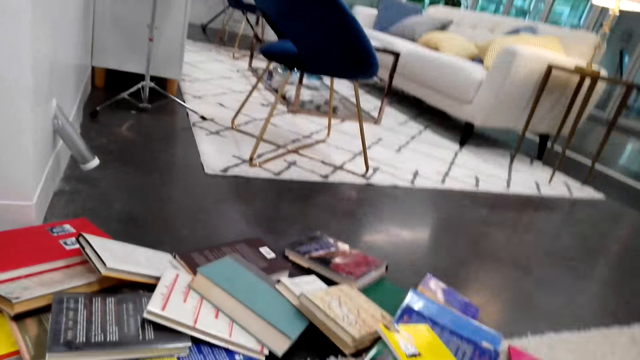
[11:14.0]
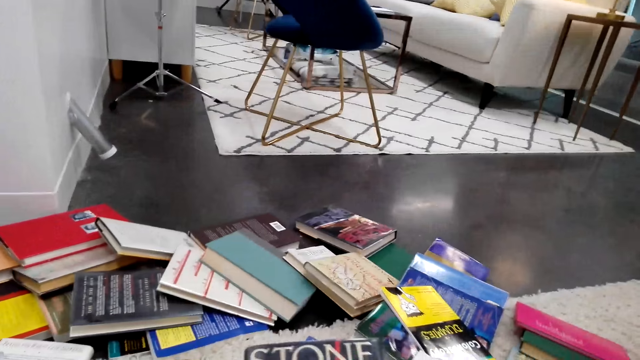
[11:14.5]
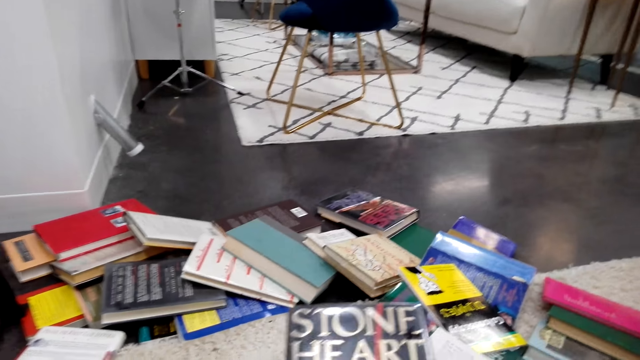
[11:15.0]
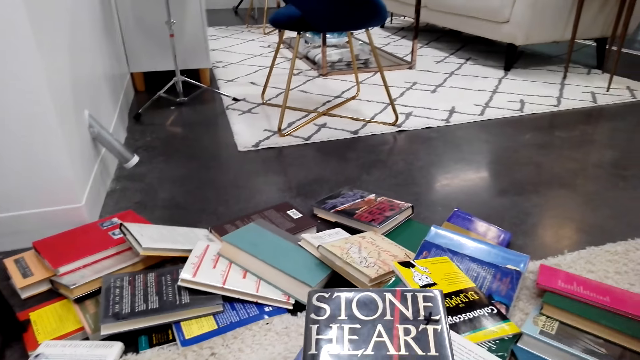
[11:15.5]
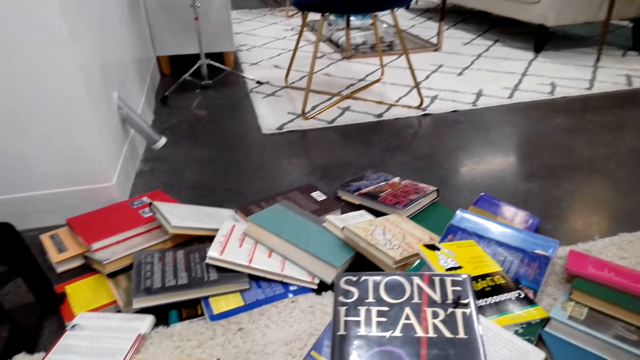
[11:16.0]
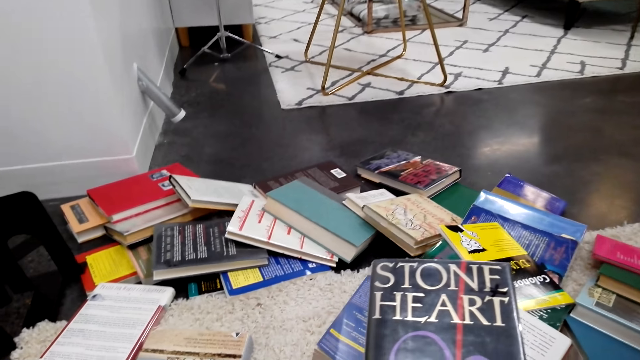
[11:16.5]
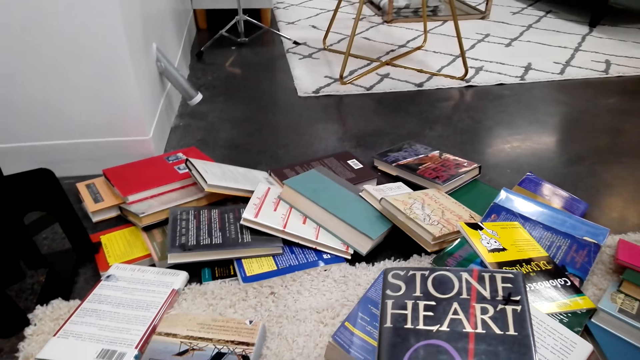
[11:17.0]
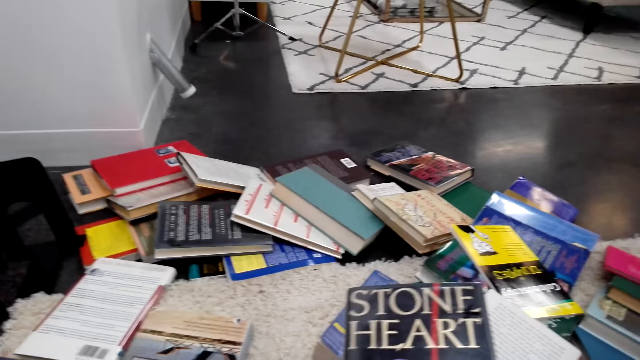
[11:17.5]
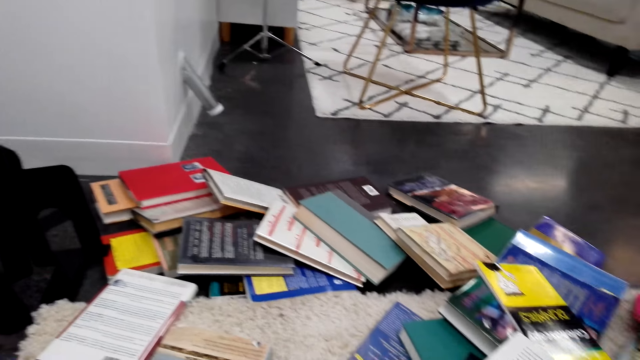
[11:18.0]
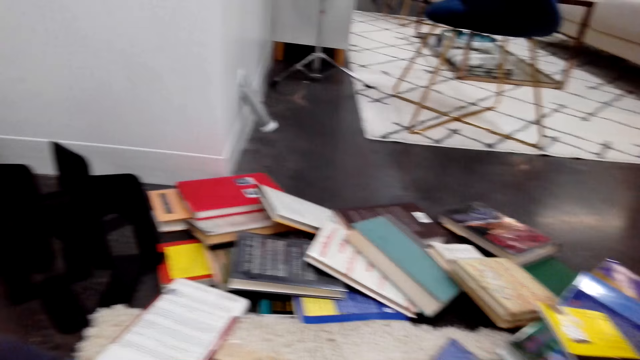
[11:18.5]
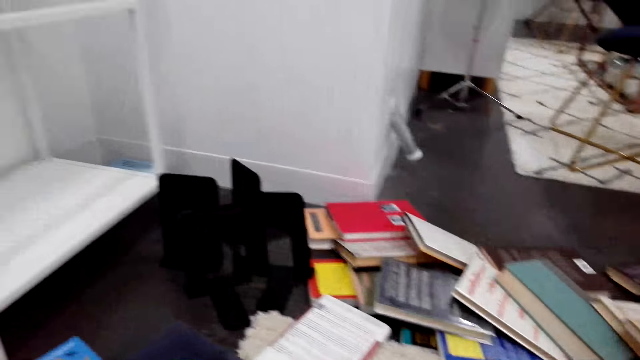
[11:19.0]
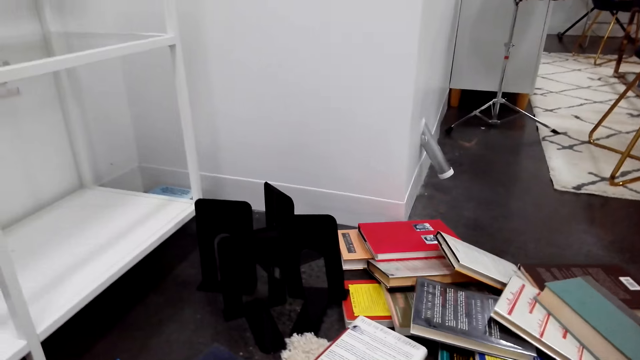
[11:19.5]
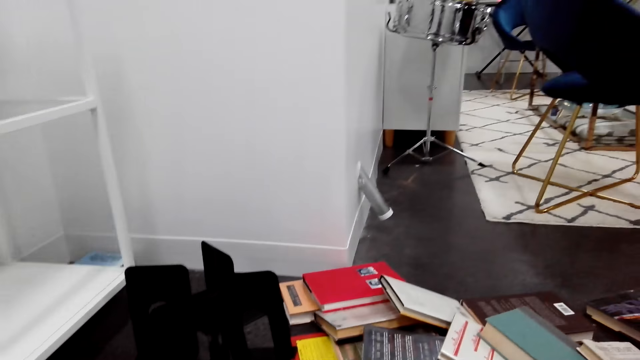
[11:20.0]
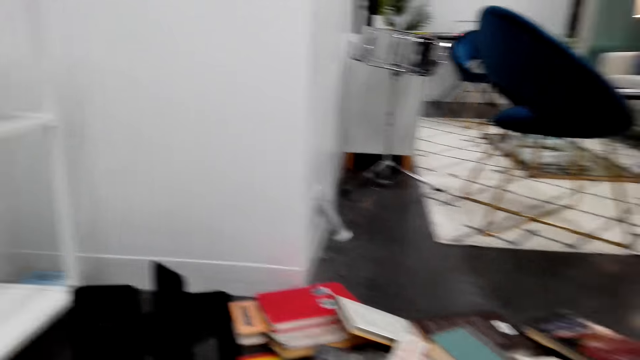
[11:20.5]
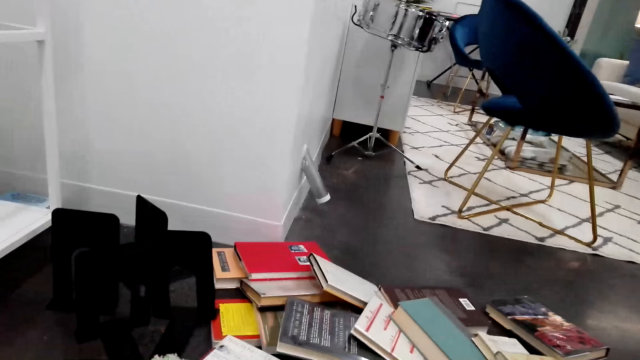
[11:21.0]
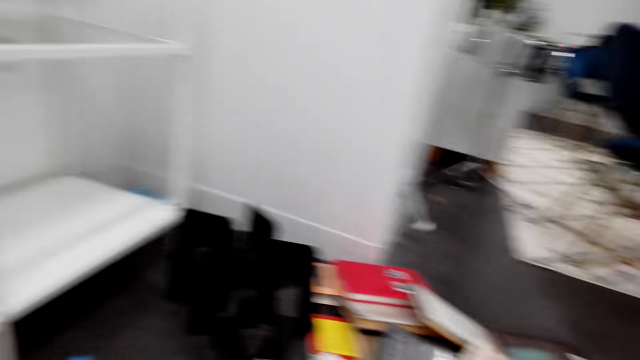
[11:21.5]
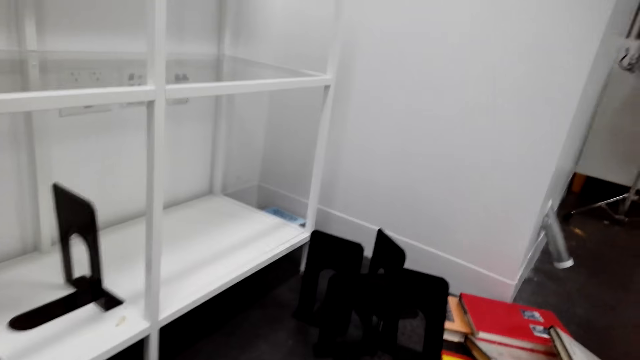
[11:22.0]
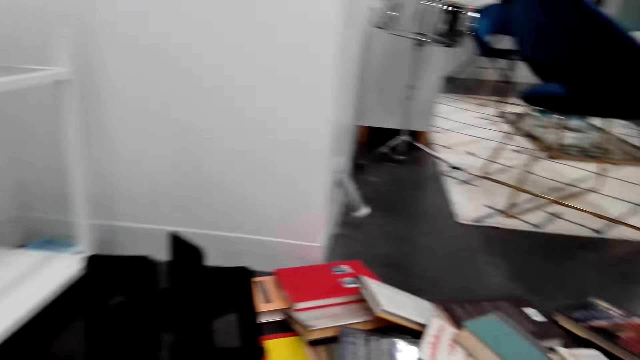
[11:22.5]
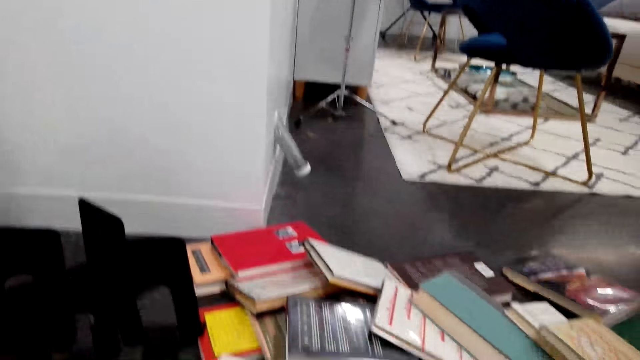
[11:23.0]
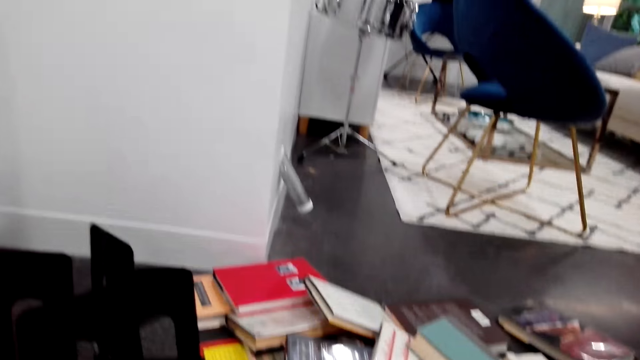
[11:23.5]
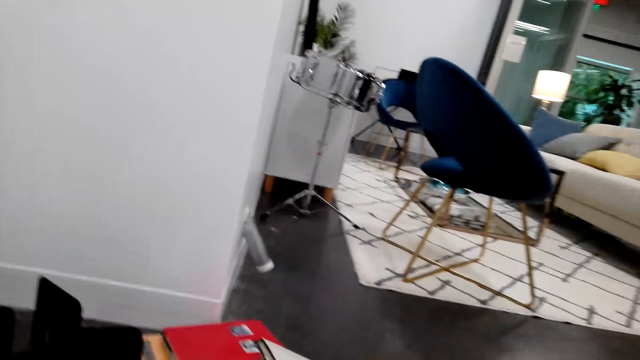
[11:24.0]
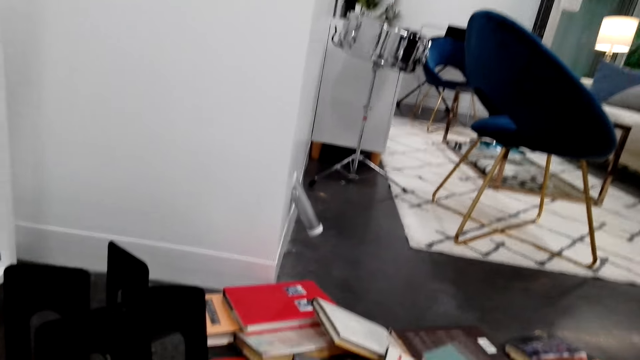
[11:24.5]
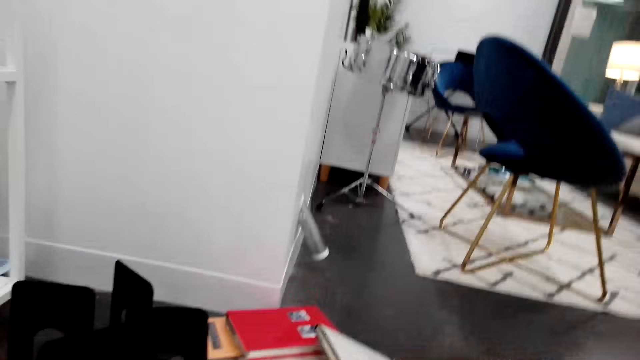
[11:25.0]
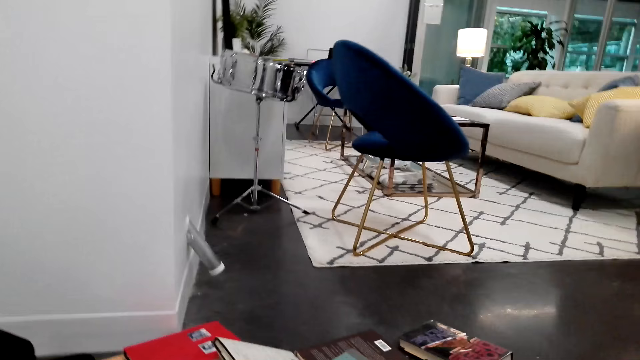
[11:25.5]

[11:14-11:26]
The camera wearer holds a book. They look at the book. They look around the house floor.

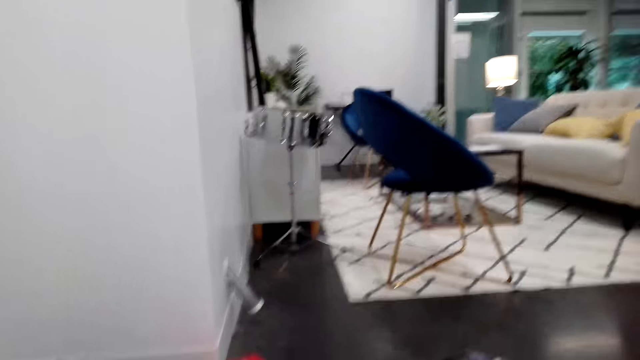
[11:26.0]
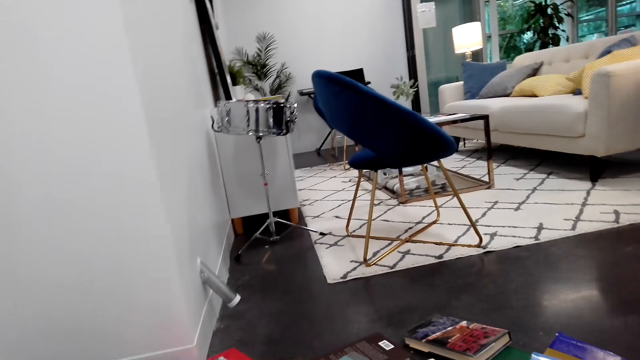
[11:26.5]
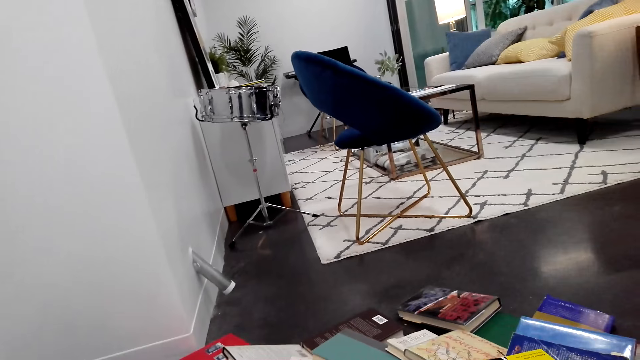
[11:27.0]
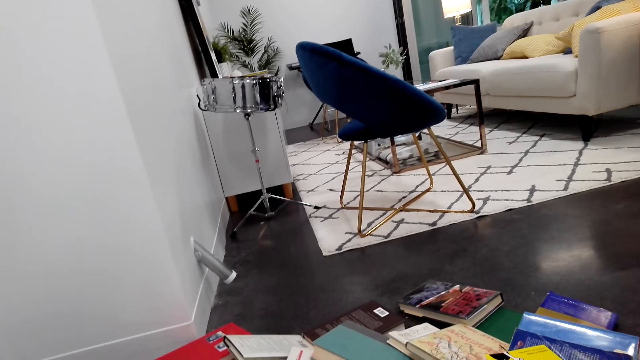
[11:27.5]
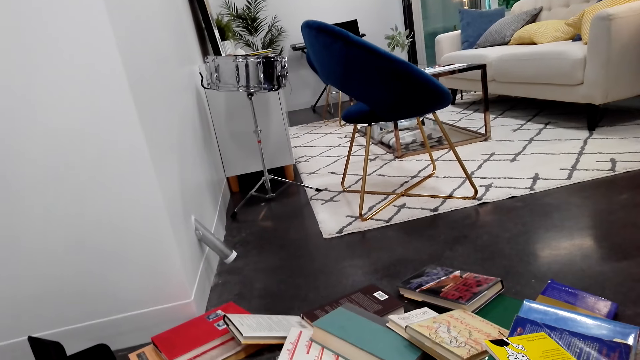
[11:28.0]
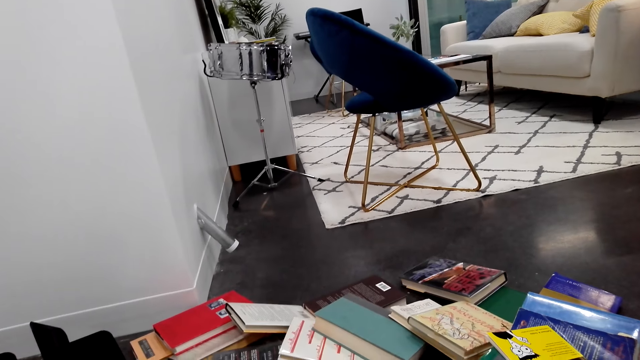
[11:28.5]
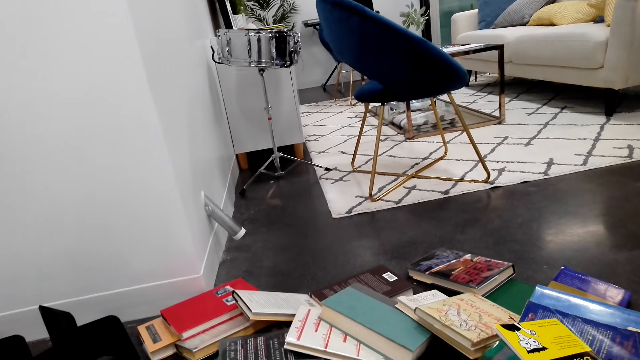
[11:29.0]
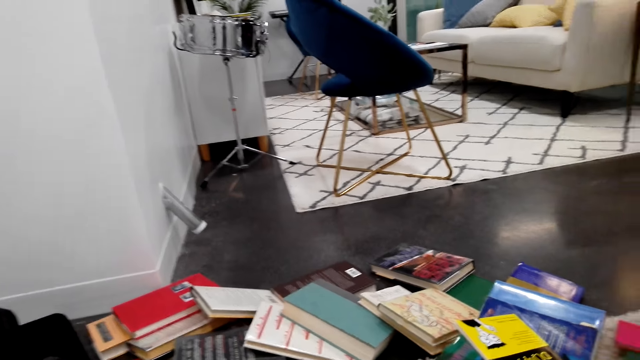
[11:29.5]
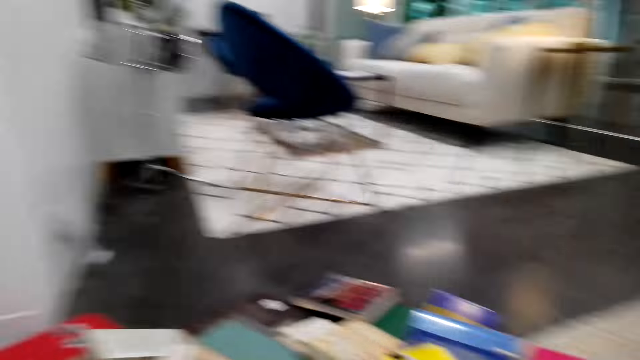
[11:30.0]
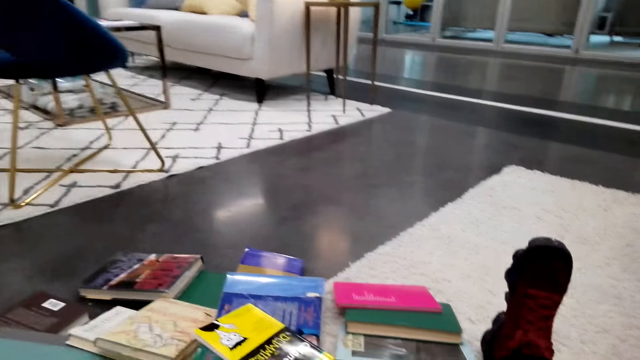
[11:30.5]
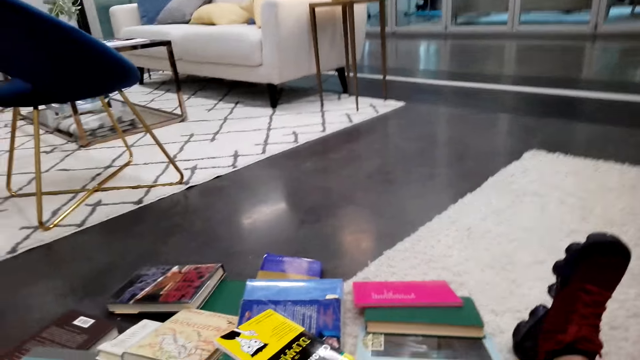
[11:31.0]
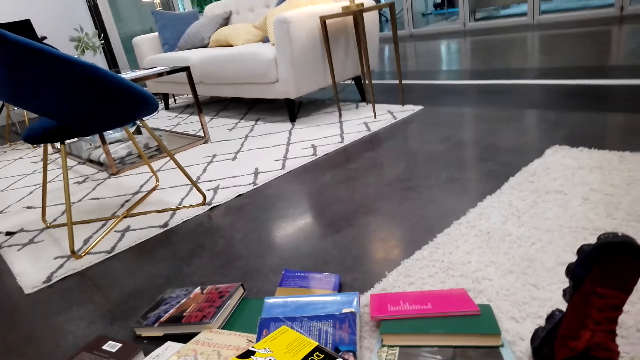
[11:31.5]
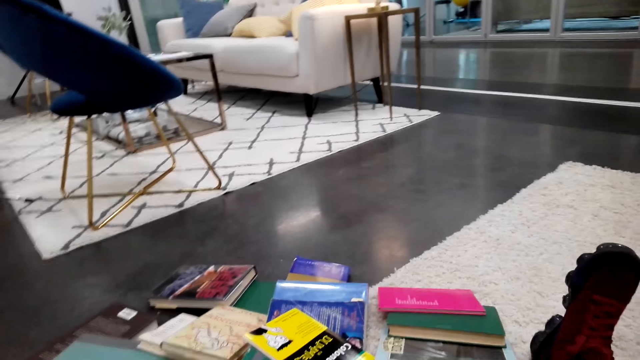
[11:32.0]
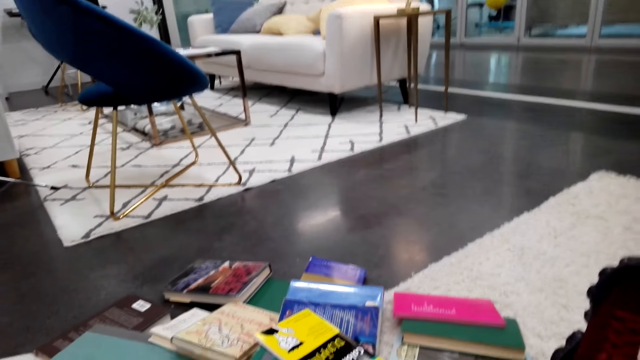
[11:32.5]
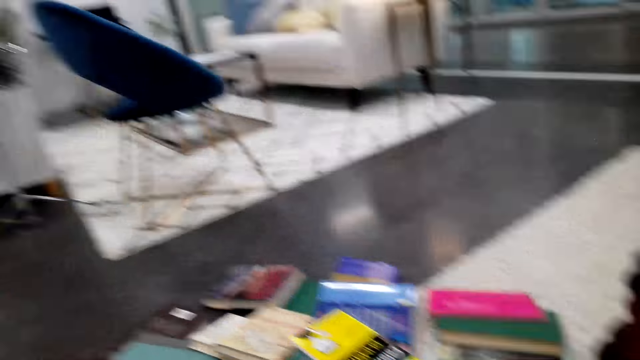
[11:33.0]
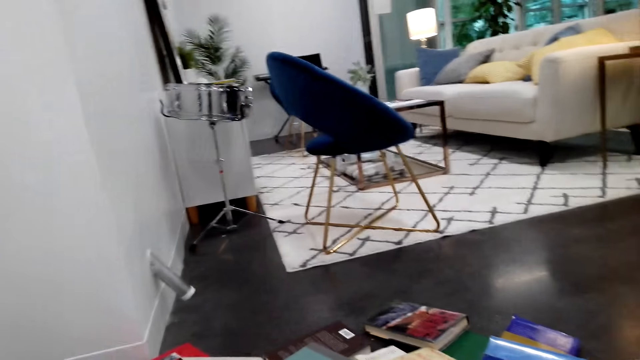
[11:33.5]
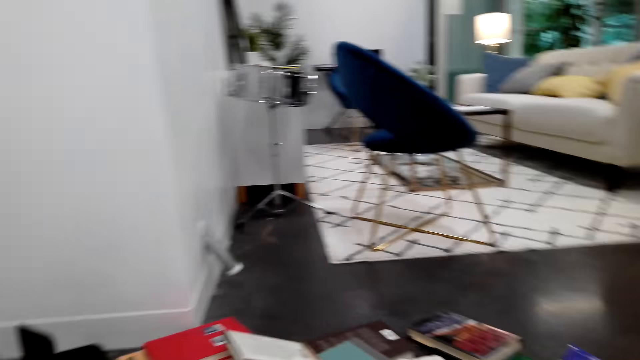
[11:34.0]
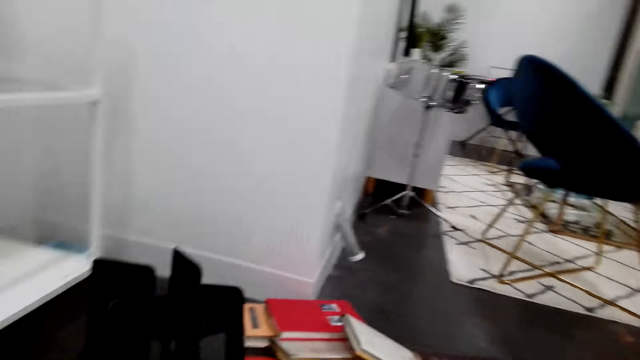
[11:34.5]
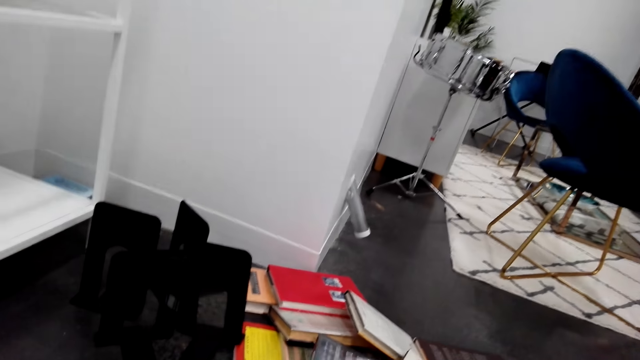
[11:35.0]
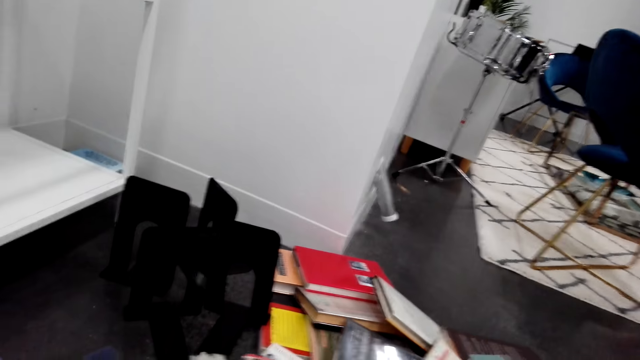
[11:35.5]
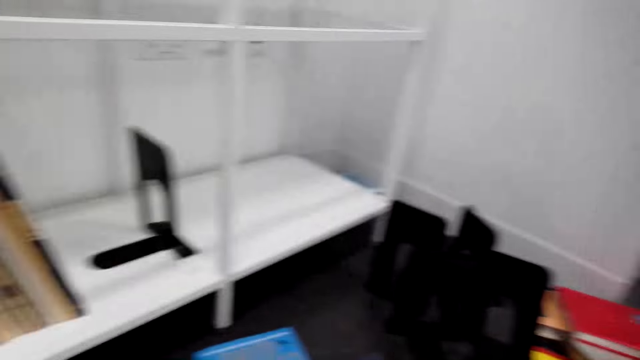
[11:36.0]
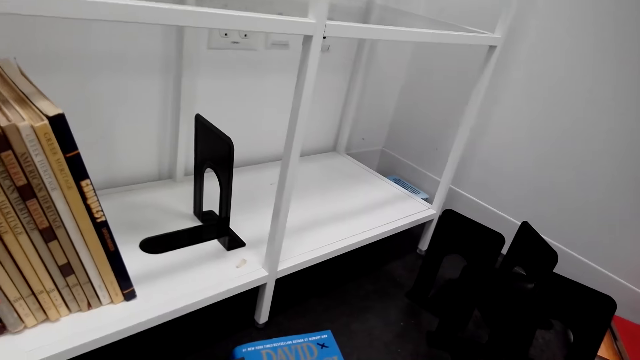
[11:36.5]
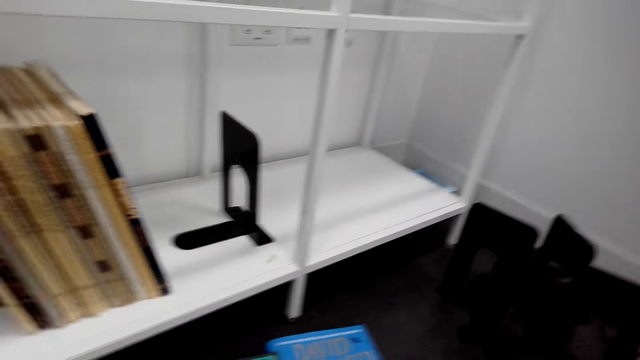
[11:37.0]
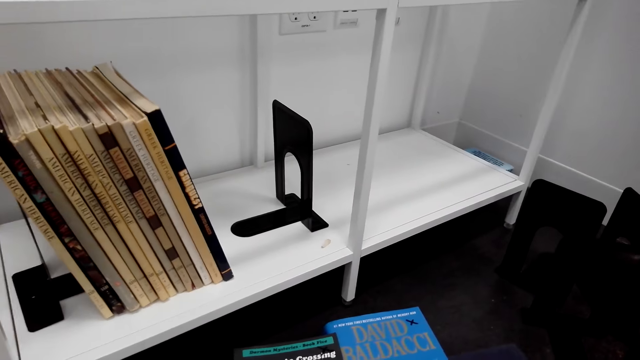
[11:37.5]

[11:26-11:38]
The camera wearer looks around the house. They pick up a book from the floor.
